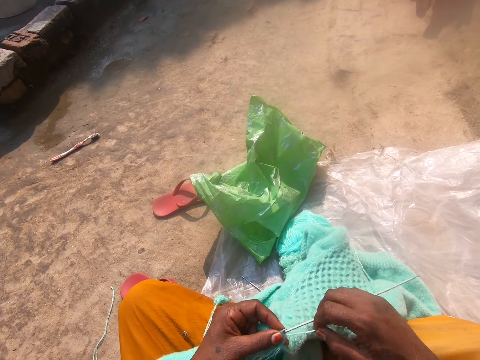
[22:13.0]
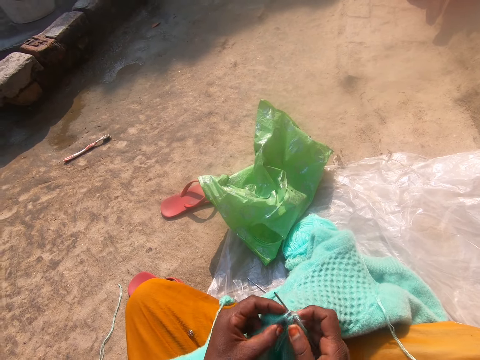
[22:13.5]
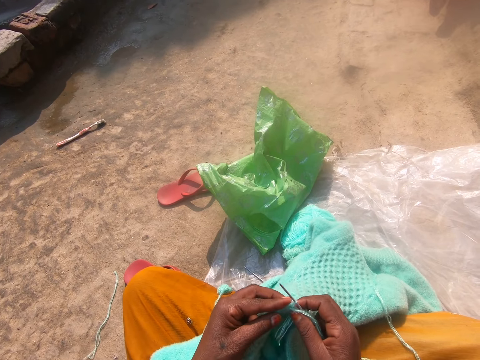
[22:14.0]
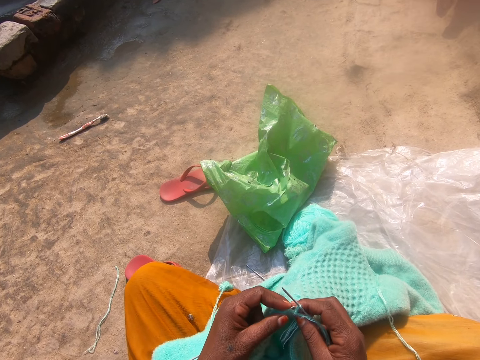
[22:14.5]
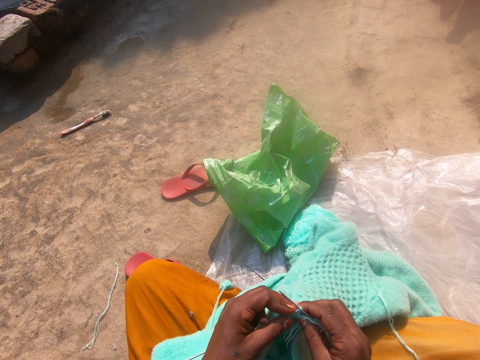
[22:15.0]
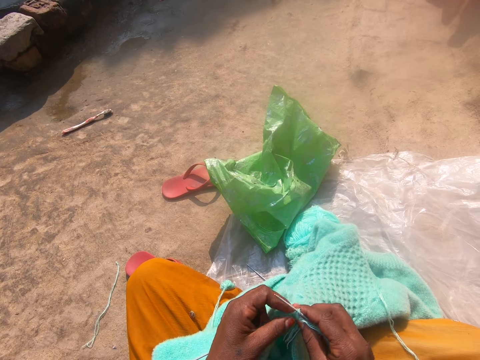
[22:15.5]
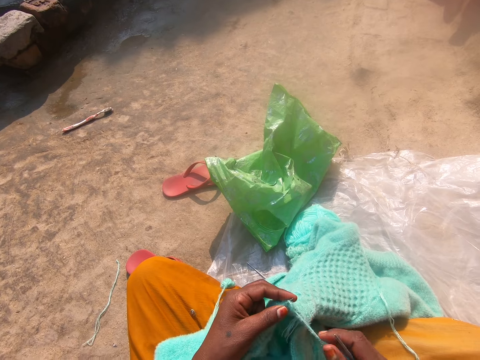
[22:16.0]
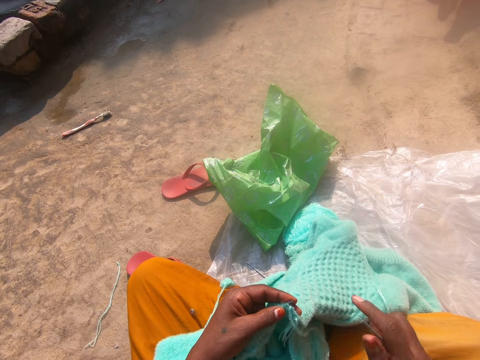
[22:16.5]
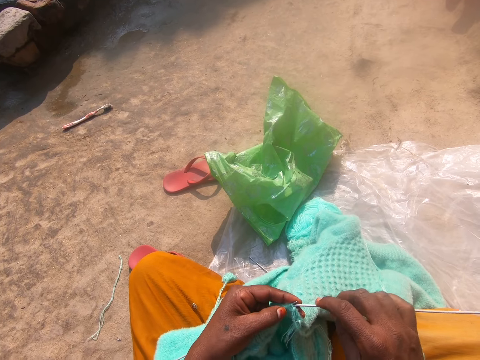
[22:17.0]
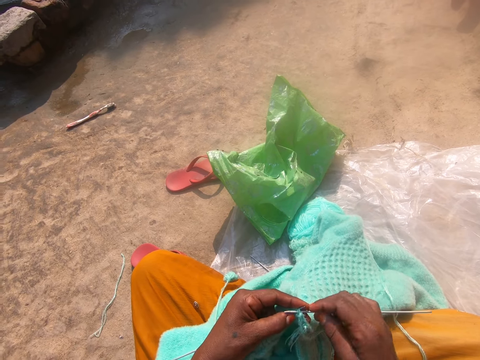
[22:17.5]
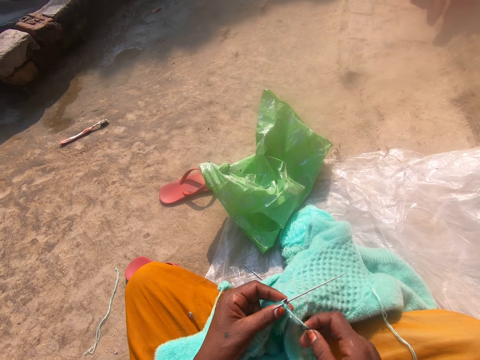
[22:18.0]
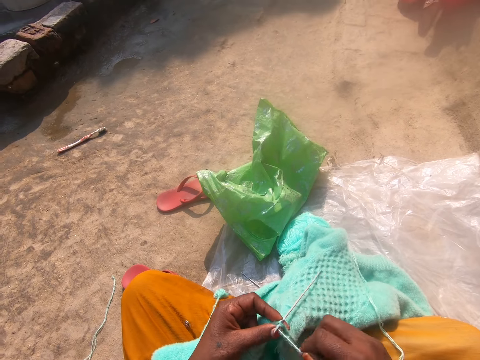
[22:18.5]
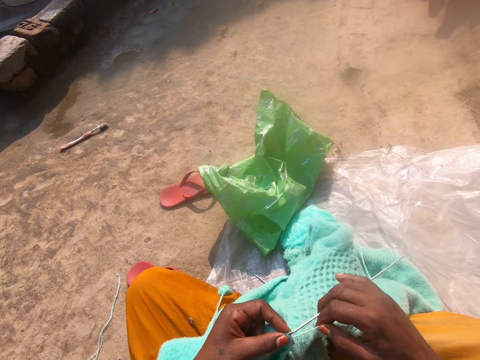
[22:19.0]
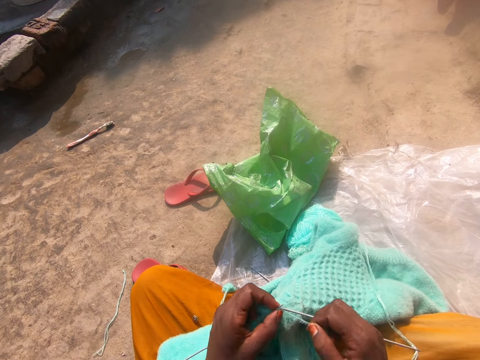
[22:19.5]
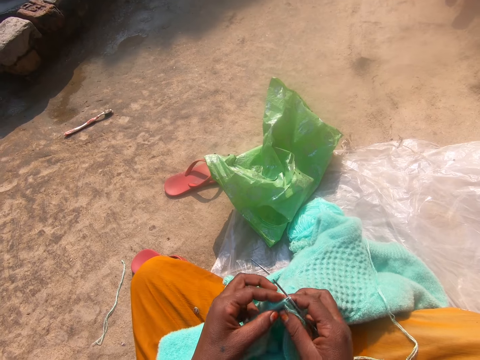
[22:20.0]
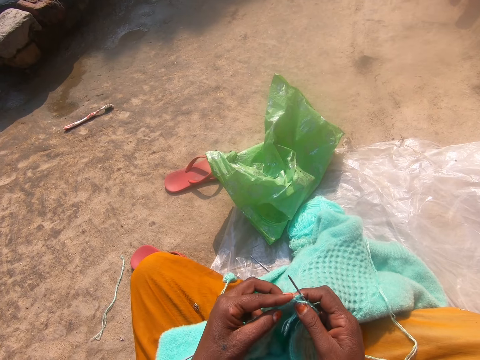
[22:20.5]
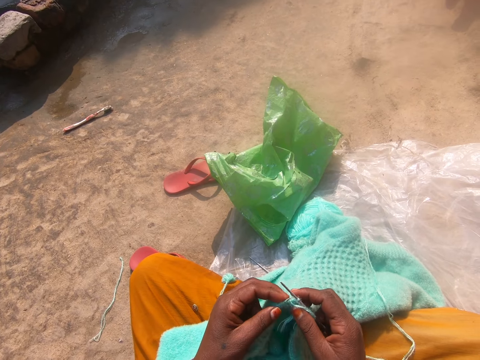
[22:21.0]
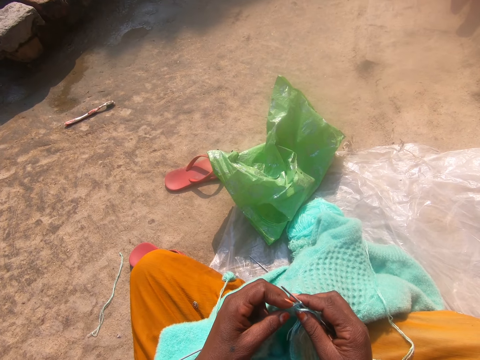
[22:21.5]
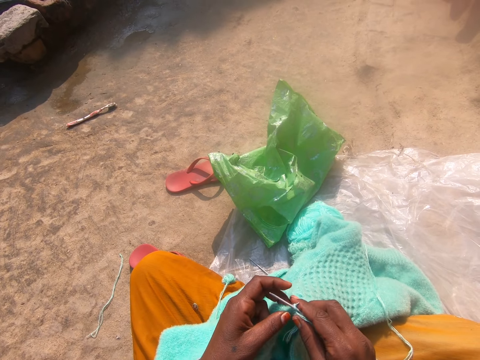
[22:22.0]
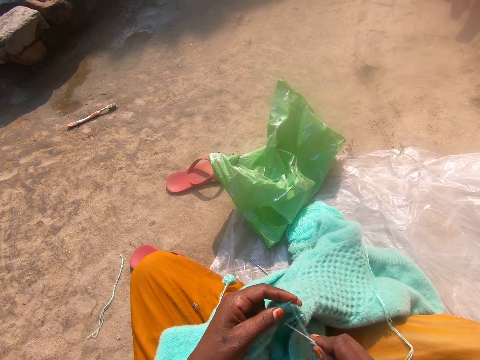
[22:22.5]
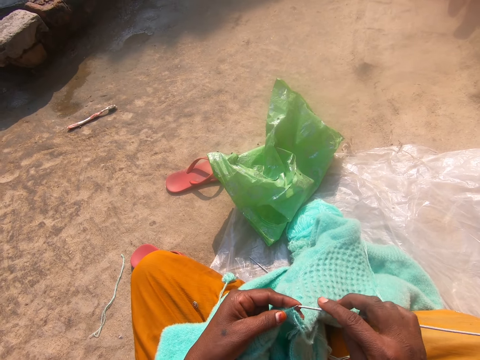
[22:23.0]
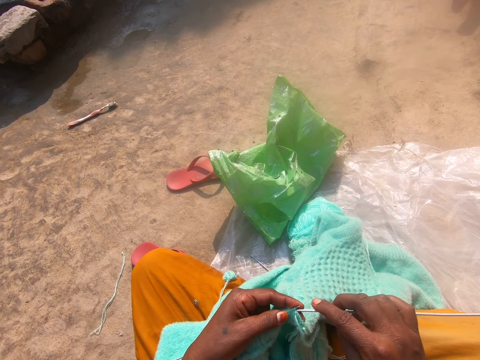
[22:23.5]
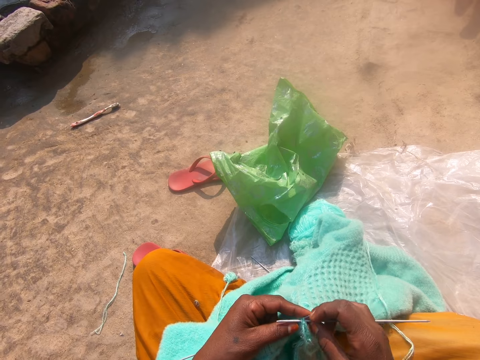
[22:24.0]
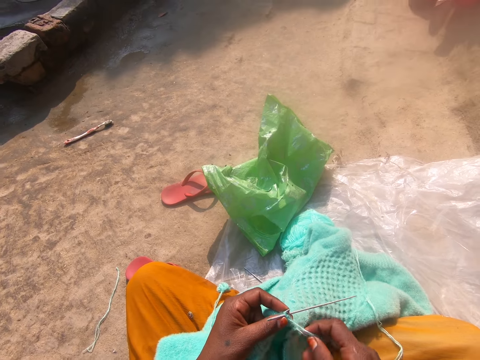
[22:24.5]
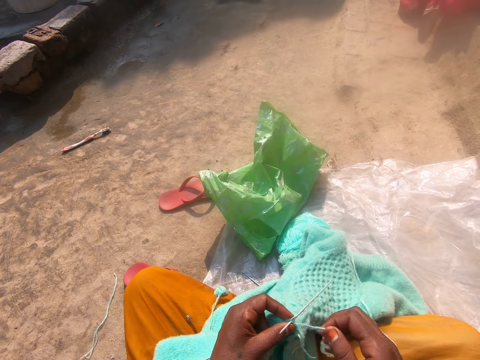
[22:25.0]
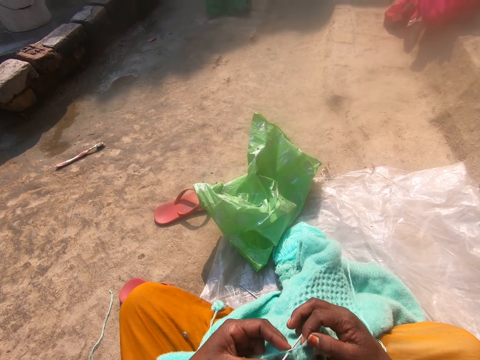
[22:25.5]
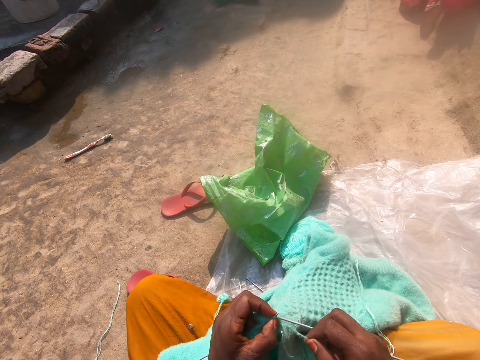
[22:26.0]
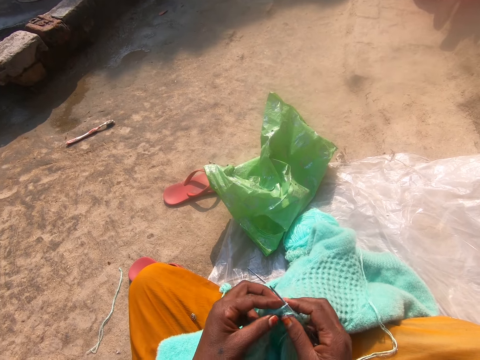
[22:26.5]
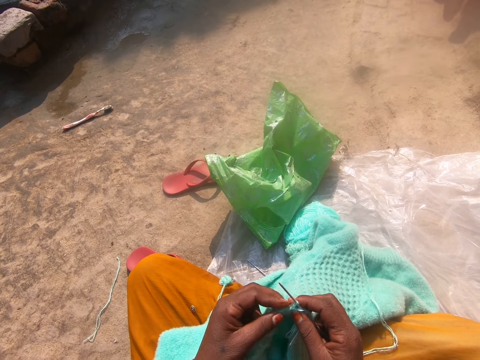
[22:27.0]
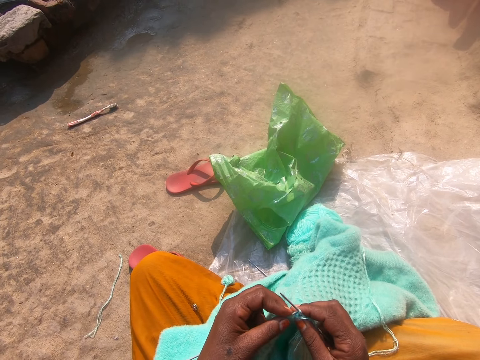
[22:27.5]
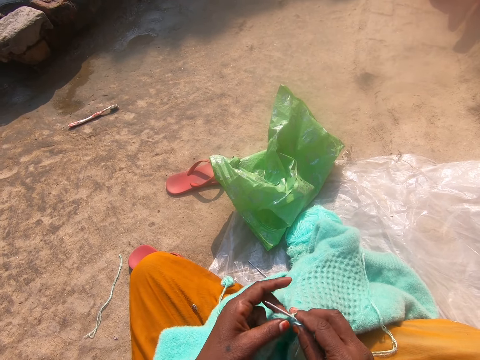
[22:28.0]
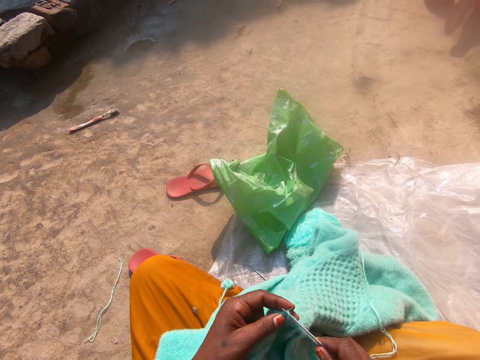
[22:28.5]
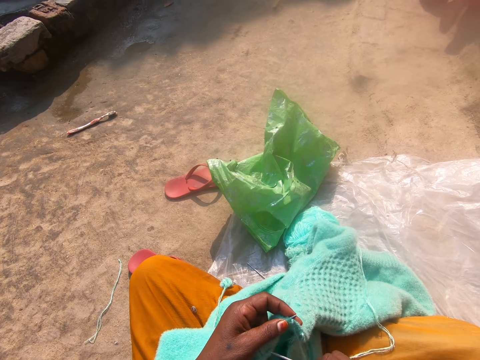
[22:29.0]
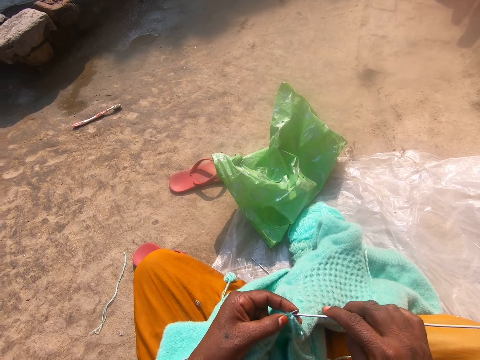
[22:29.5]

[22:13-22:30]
The camera wearer rolls the string on the knitting needle. They knit the cloth. They roll the string on the knitting needle. They knit the cloth. They roll the string on the knitting needle. They knit the cloth.

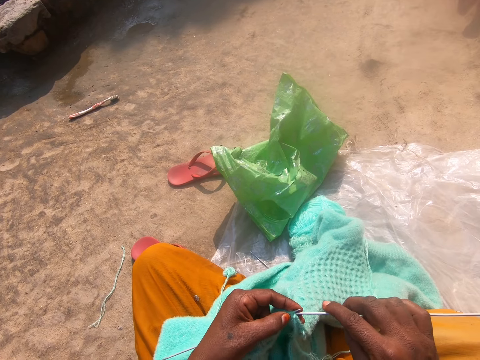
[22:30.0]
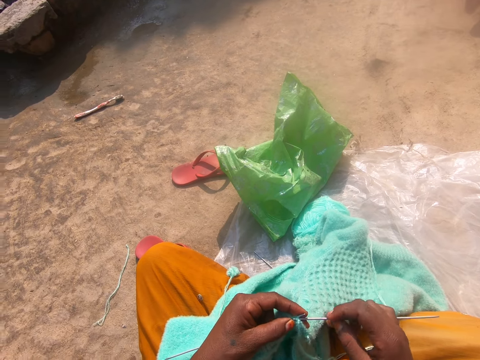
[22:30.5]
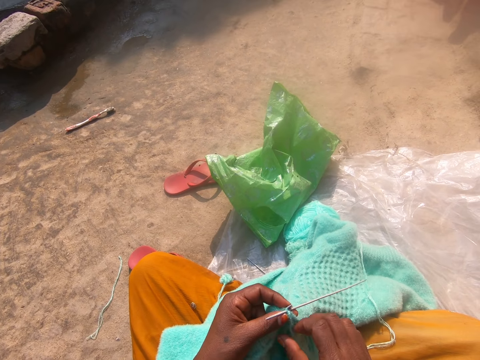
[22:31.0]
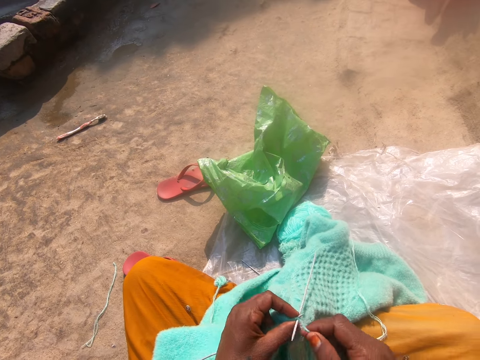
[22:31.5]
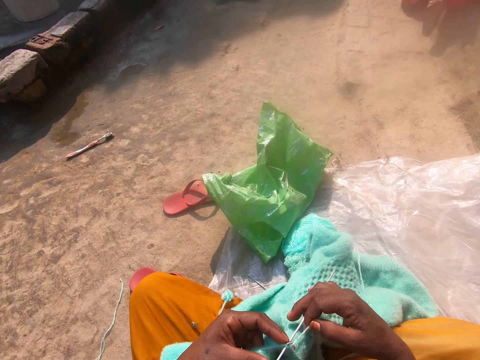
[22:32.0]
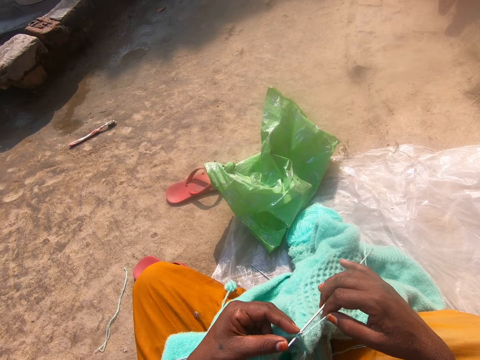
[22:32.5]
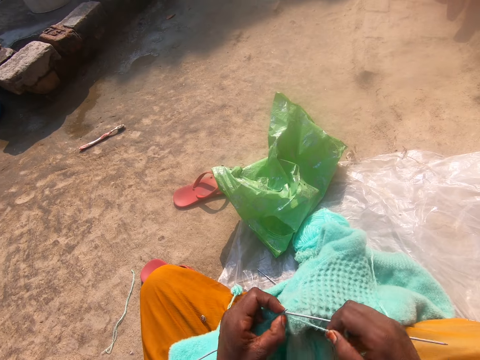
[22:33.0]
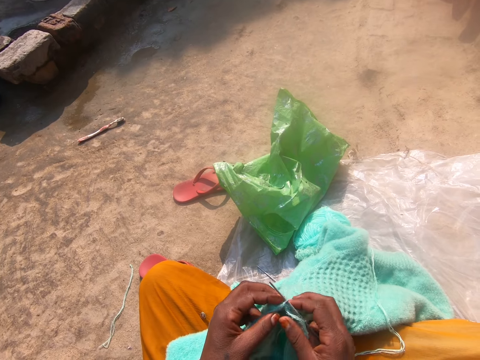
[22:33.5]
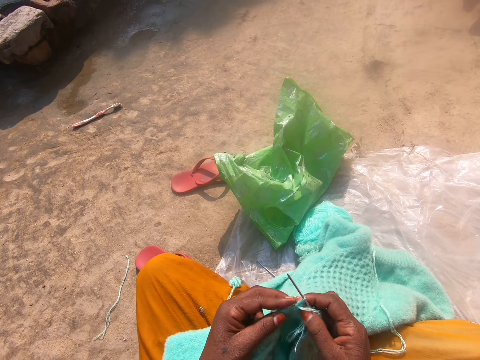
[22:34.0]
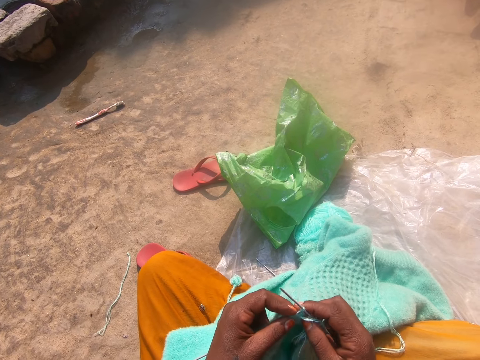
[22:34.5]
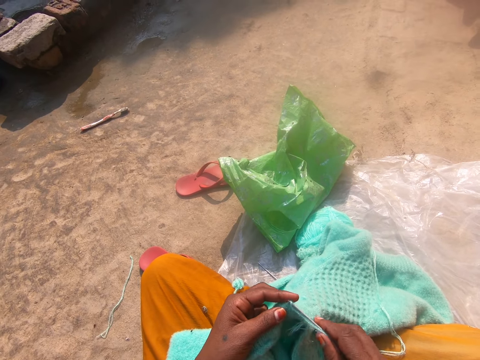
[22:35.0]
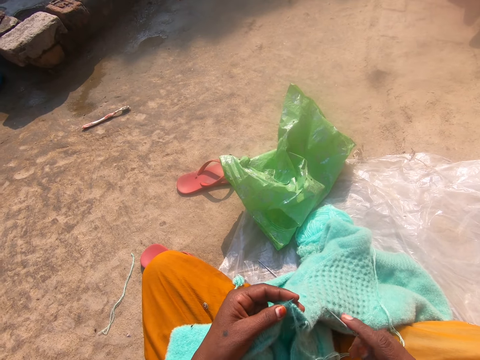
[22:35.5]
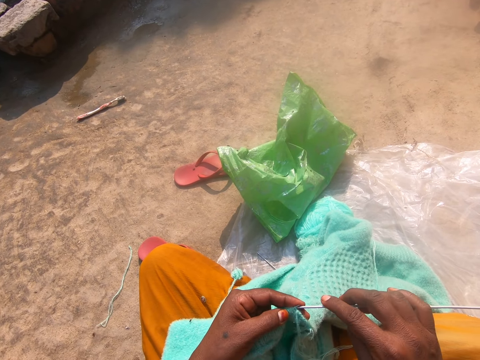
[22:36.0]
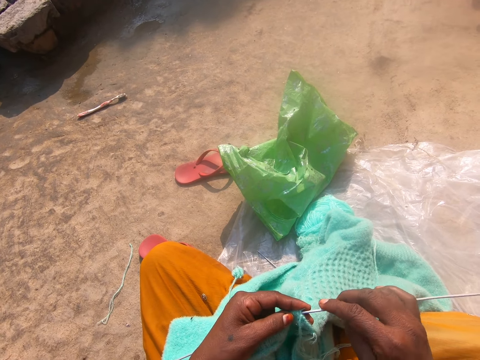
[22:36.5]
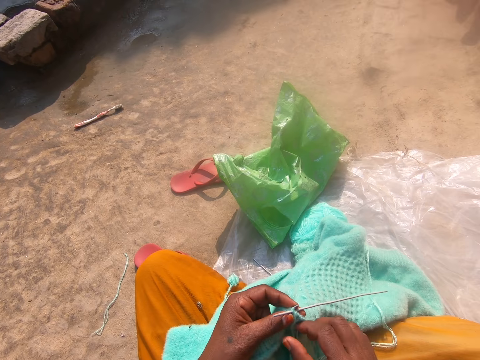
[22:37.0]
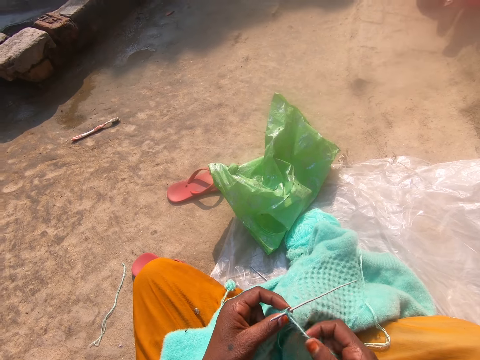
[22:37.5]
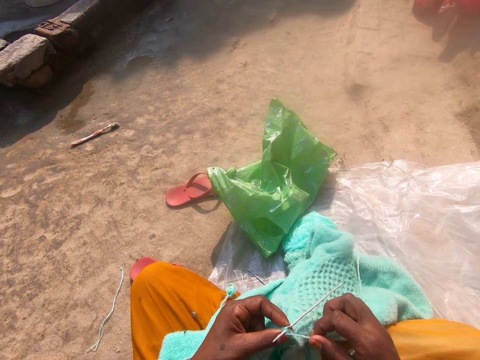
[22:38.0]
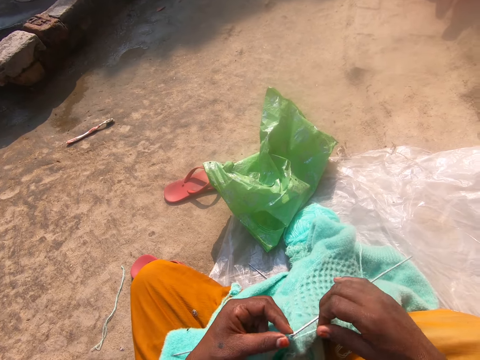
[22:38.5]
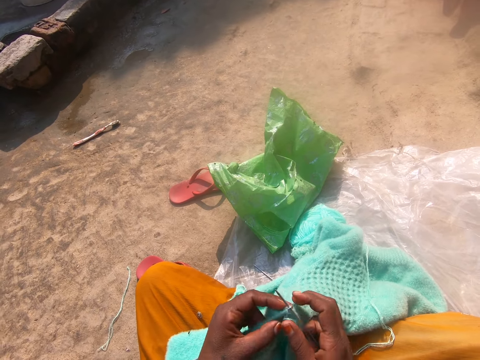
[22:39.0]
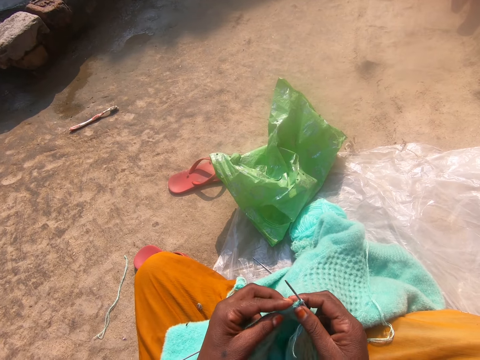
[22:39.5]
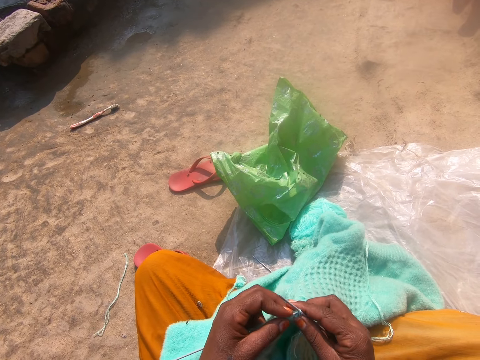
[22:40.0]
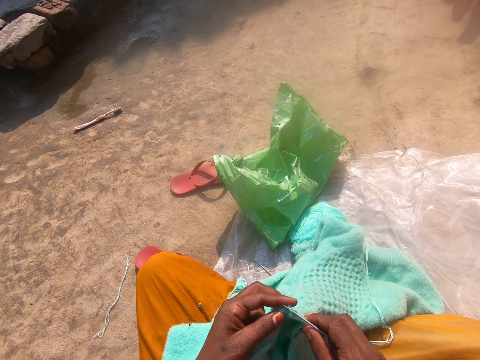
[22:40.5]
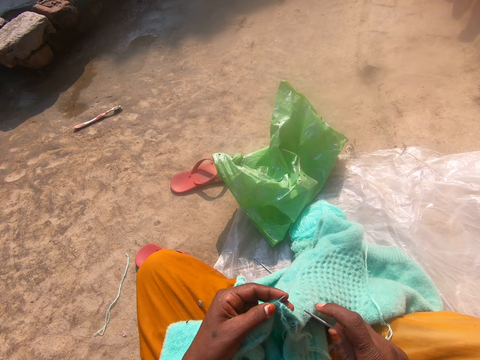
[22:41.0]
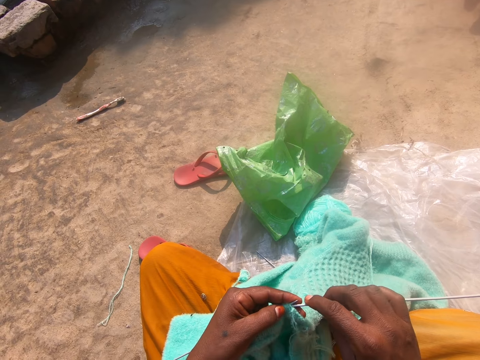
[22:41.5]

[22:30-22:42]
The camera wearer rolls the string on the knitting needle. They knit the cloth. They roll the string on the knitting needle. They knit the cloth.
